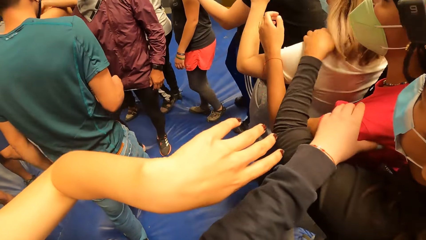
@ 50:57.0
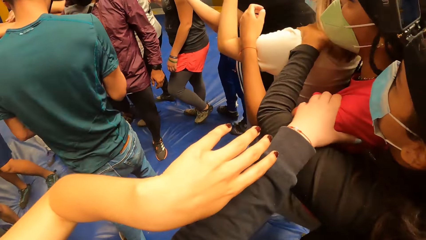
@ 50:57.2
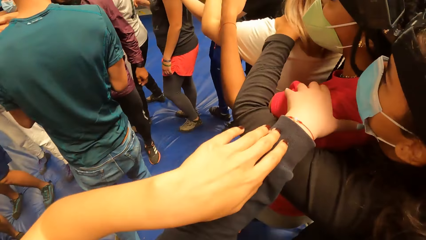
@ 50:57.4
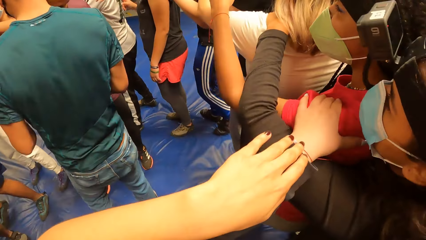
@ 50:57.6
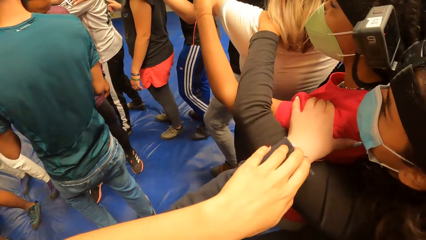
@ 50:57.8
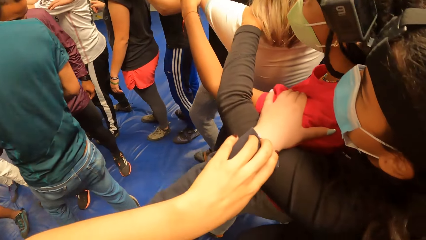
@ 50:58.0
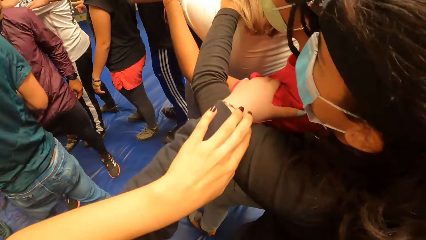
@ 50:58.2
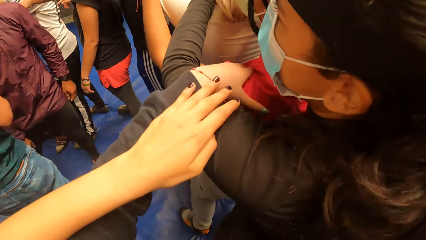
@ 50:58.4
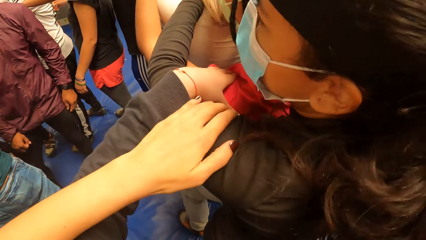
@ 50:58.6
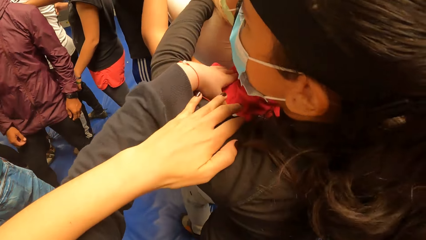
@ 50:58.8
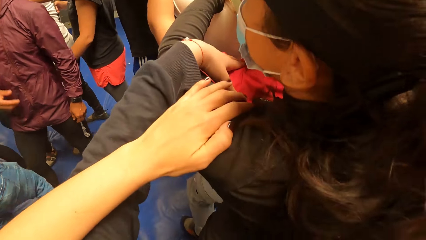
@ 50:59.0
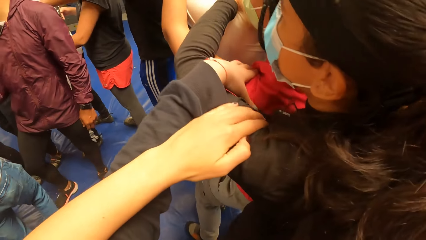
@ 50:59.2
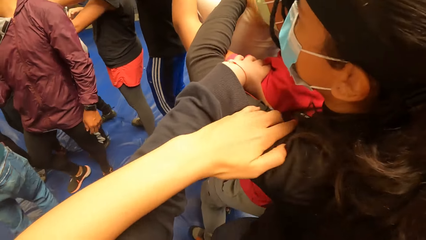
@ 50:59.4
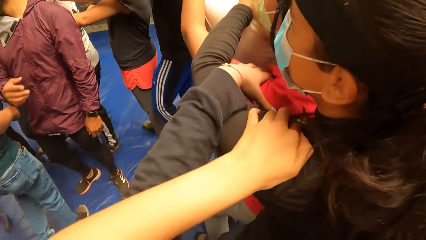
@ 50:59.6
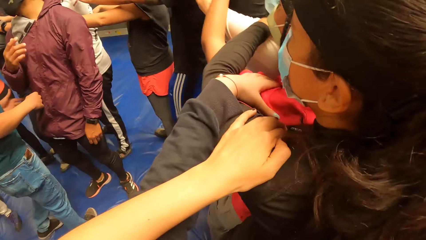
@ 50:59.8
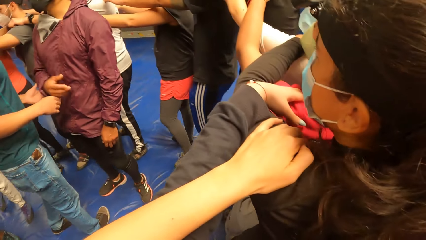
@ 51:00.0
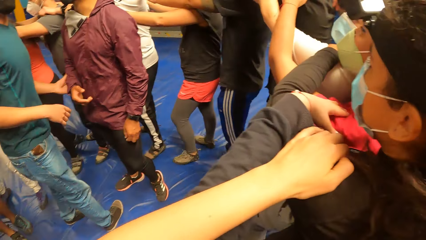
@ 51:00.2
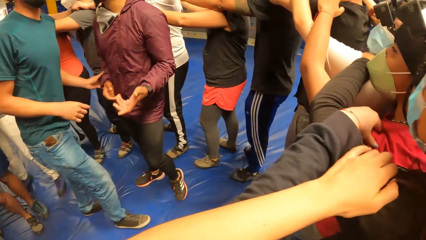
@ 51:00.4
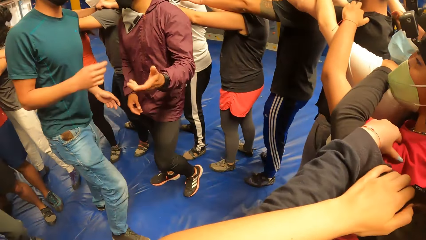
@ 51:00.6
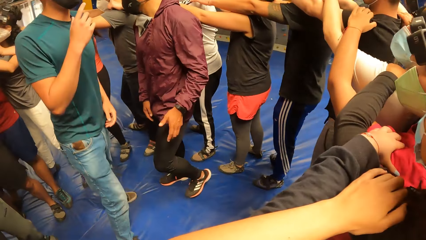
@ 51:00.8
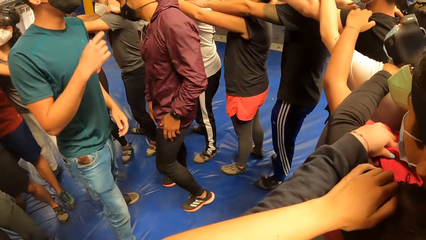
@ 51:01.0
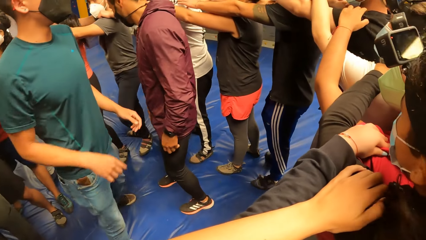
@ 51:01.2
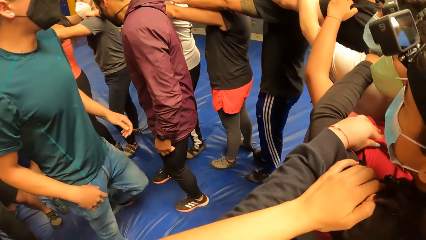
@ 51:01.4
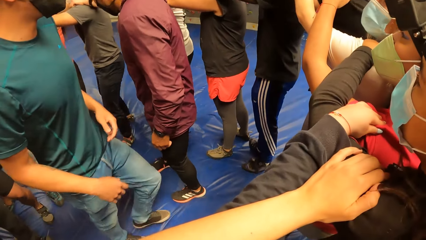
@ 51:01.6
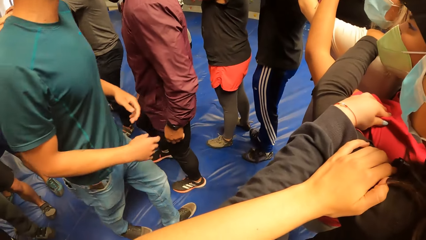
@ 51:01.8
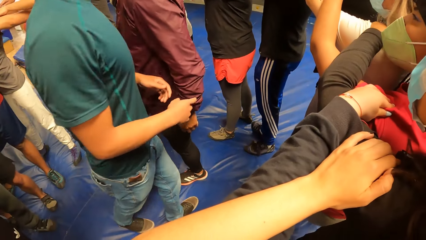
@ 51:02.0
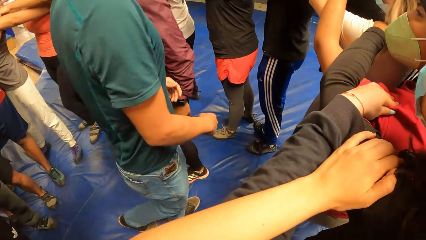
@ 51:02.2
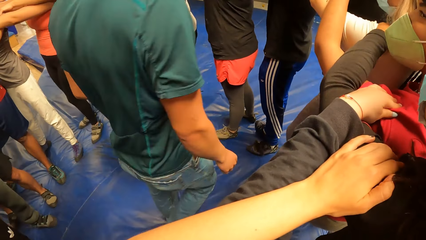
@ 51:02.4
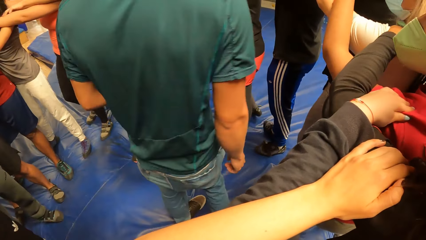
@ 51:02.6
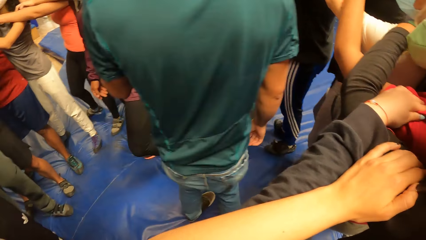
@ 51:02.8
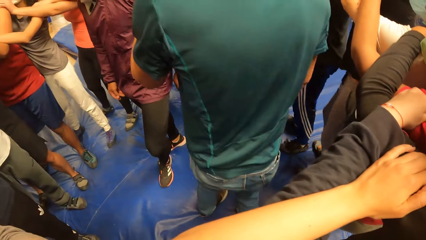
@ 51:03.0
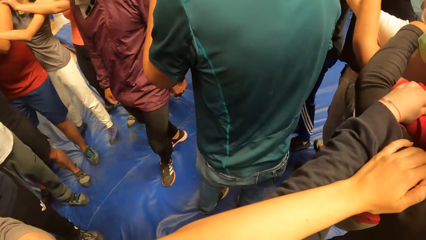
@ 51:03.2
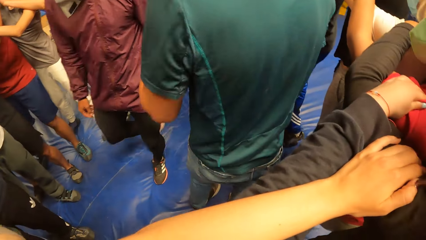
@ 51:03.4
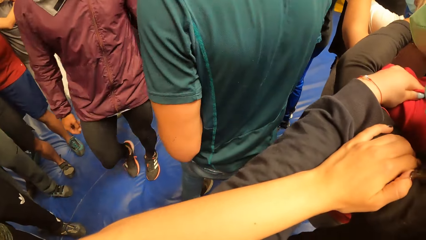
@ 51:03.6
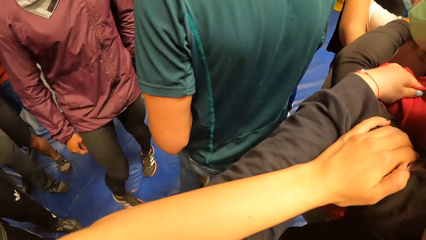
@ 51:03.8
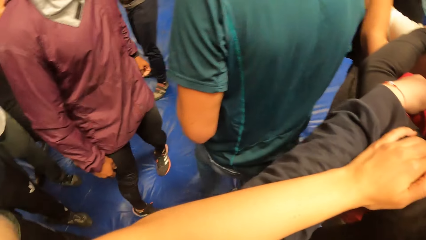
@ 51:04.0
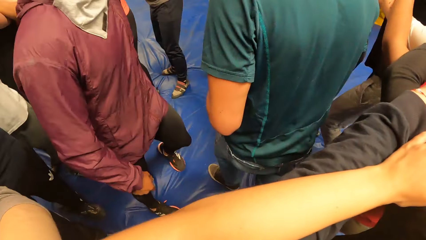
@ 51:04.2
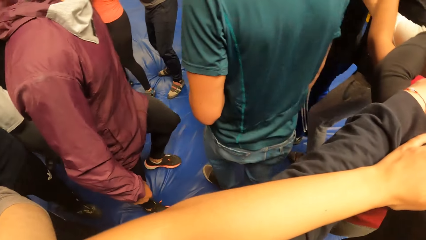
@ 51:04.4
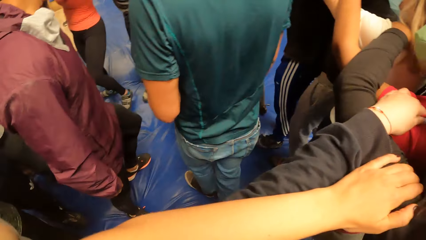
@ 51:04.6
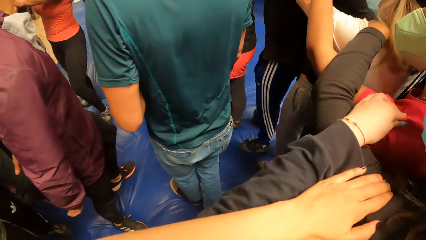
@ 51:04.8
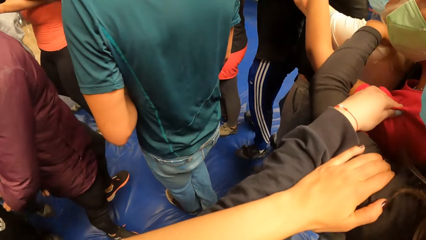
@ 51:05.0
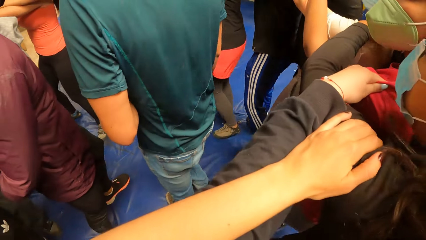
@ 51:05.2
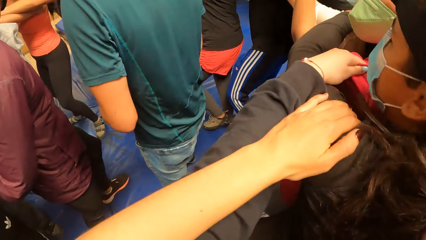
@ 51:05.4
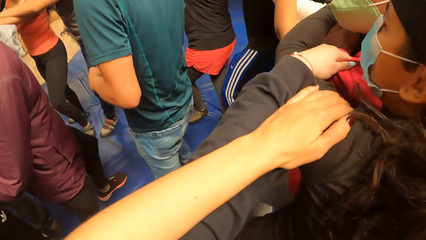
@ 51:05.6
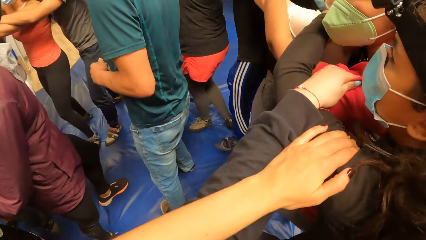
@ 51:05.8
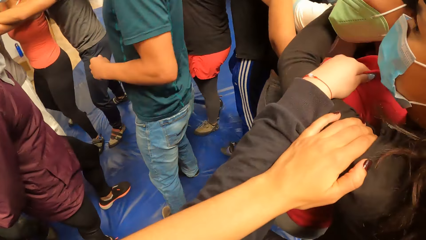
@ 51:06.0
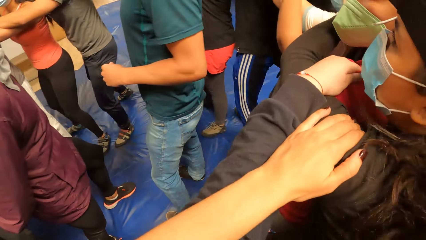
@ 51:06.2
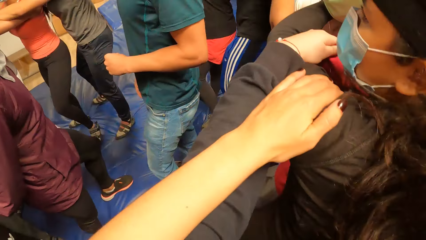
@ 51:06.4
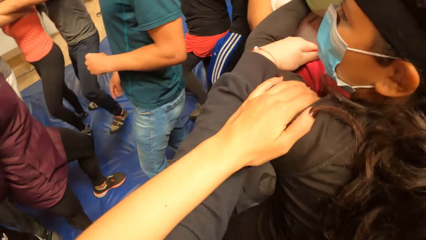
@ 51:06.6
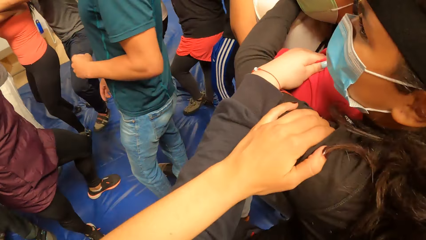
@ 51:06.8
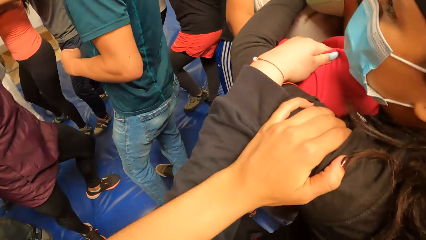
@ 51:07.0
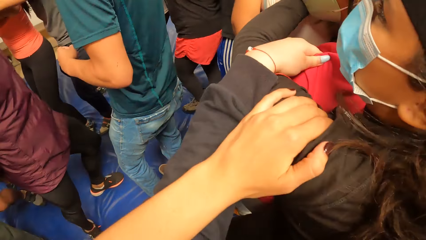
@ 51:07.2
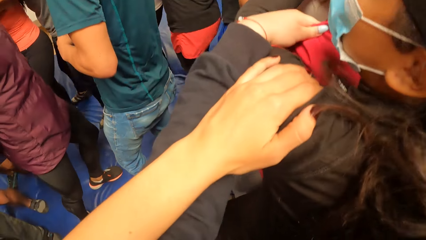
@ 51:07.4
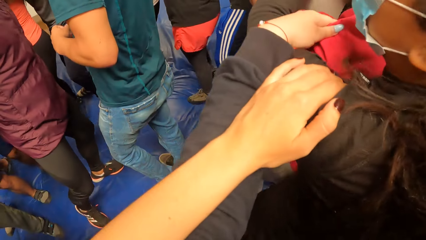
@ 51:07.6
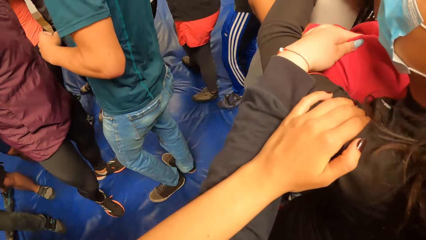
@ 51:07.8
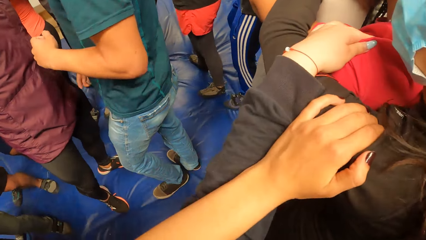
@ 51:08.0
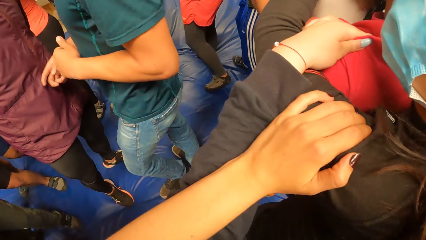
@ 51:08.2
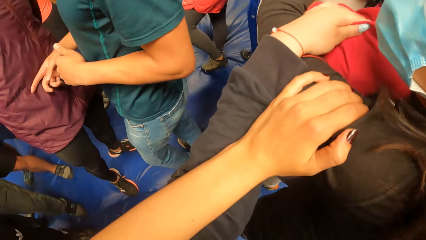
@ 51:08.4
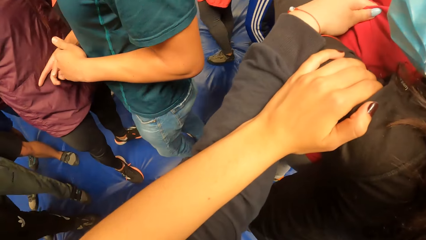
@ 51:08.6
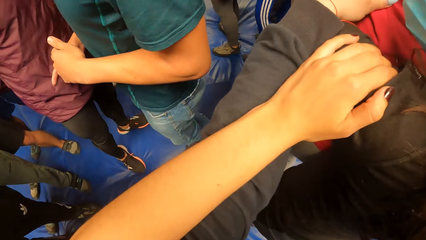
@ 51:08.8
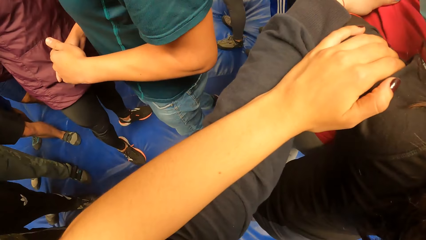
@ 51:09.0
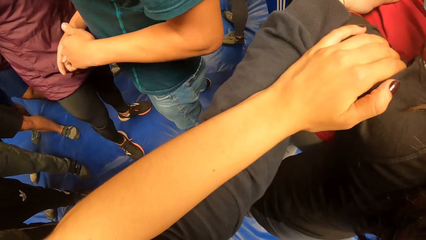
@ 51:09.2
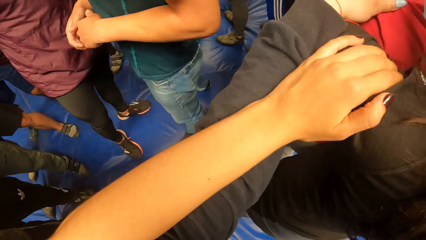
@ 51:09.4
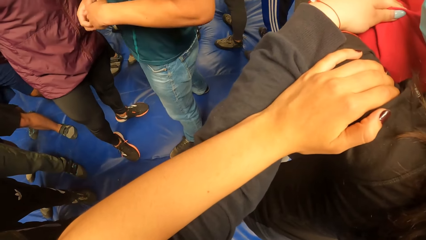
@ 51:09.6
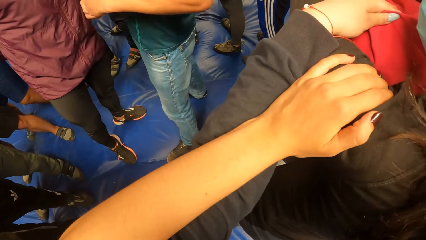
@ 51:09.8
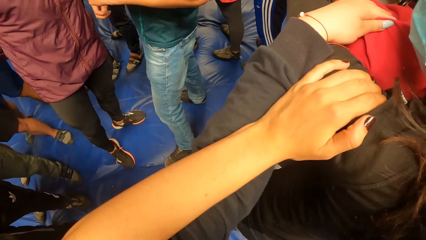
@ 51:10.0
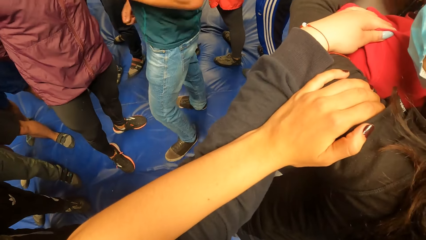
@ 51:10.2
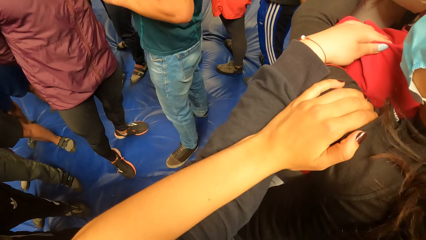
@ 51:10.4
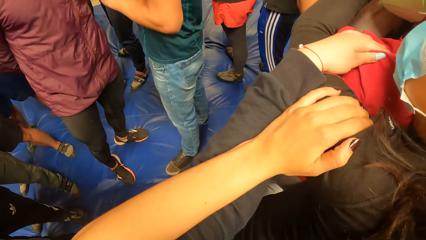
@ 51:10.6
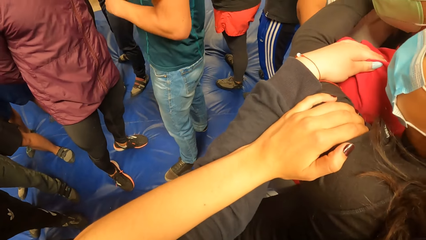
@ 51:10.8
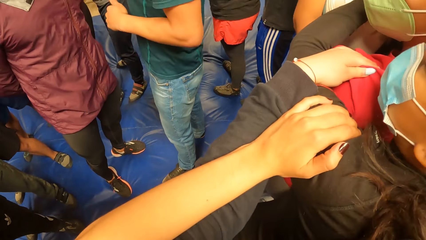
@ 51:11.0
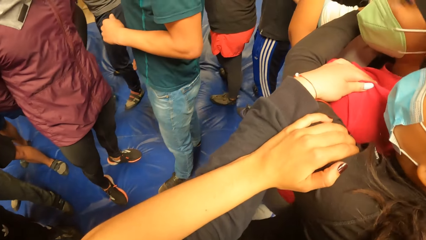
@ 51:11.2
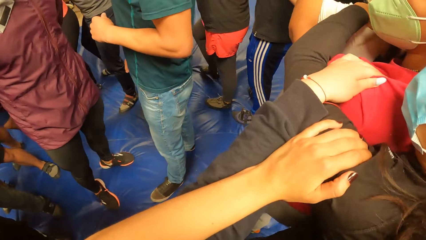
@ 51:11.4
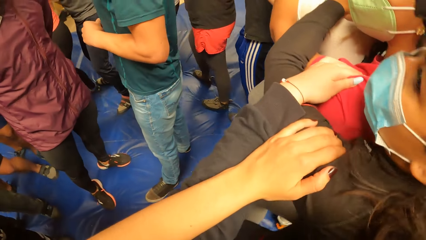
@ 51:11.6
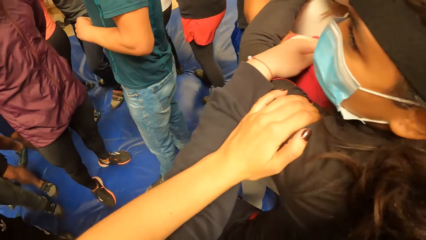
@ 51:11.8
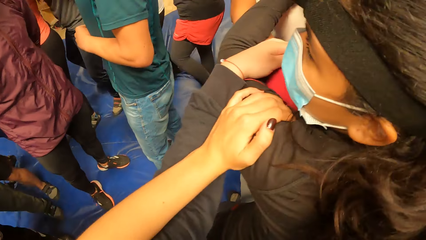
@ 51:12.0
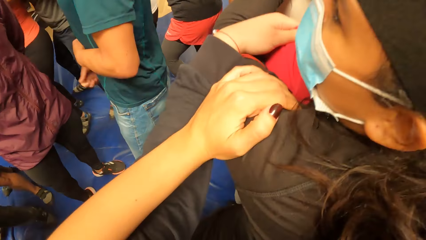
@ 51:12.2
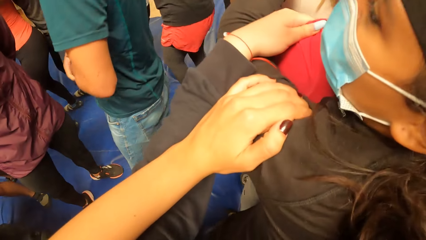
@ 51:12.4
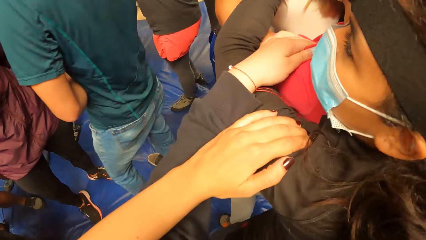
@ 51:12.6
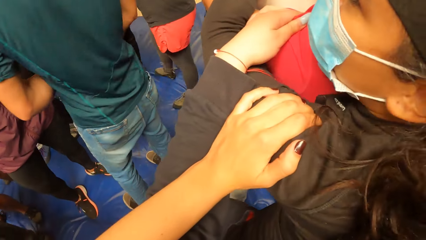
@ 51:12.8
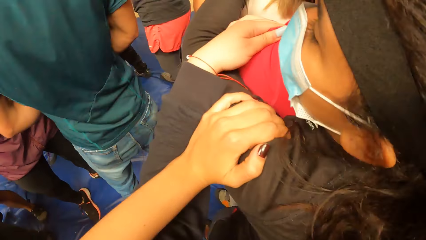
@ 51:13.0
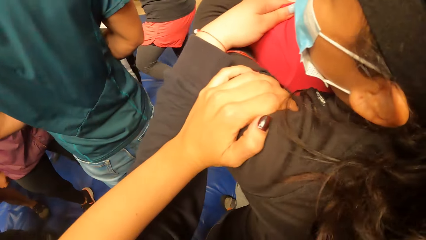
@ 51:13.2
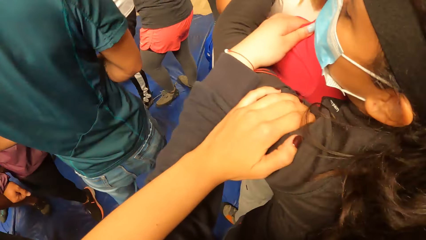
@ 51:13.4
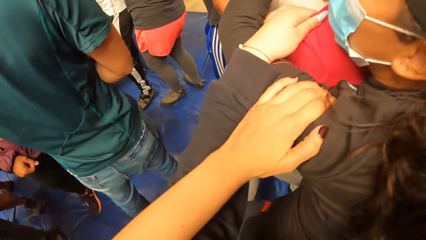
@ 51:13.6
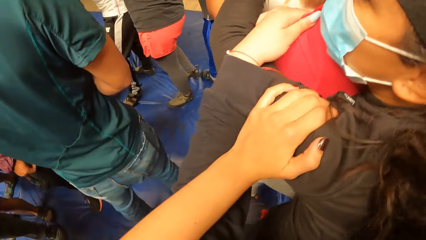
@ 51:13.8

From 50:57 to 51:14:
The camera wearer looks around.
